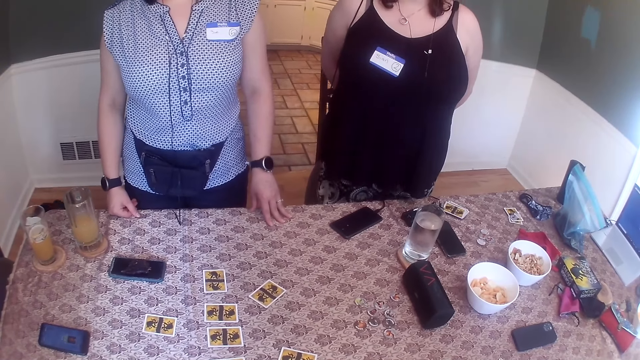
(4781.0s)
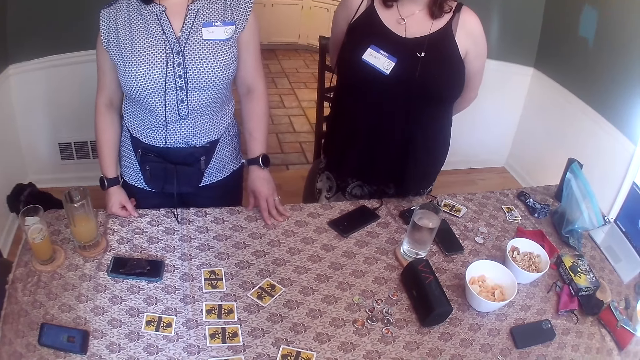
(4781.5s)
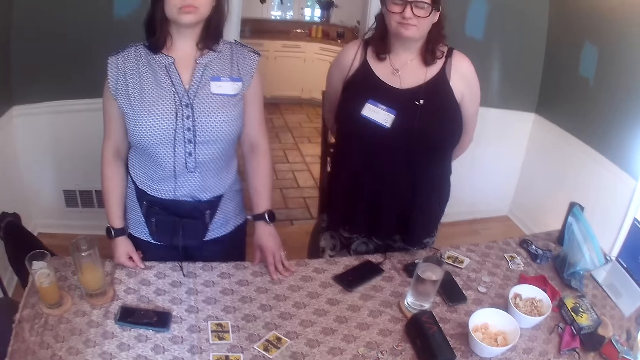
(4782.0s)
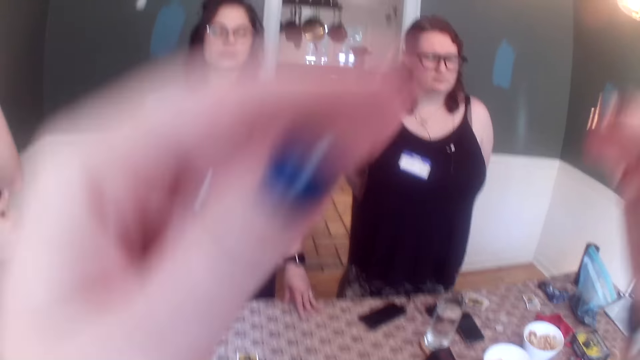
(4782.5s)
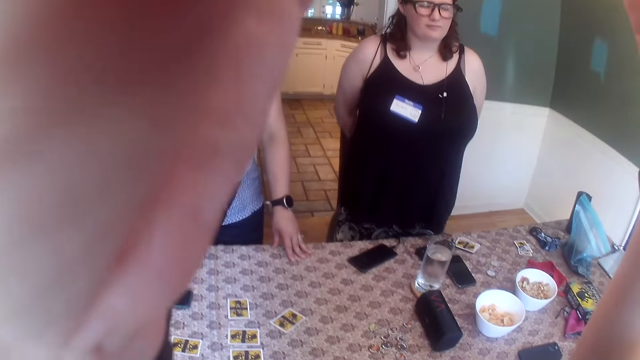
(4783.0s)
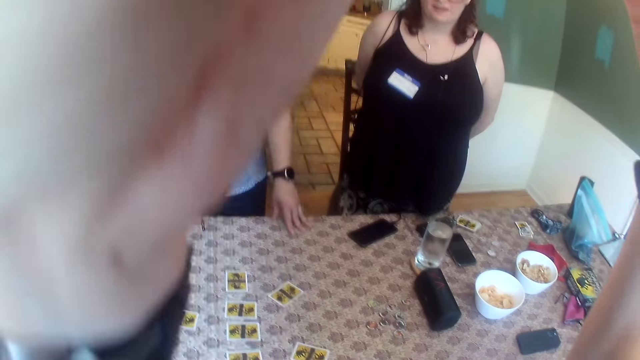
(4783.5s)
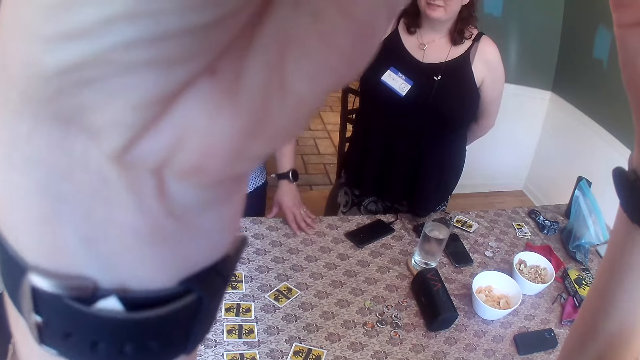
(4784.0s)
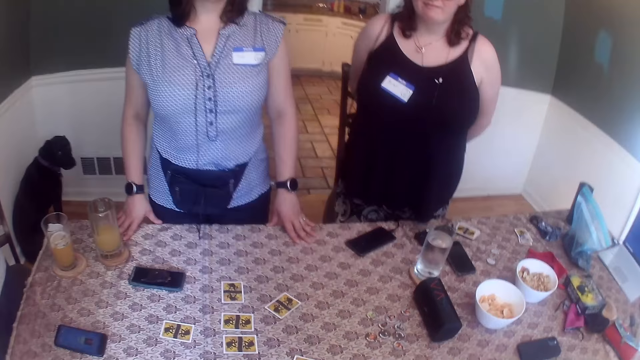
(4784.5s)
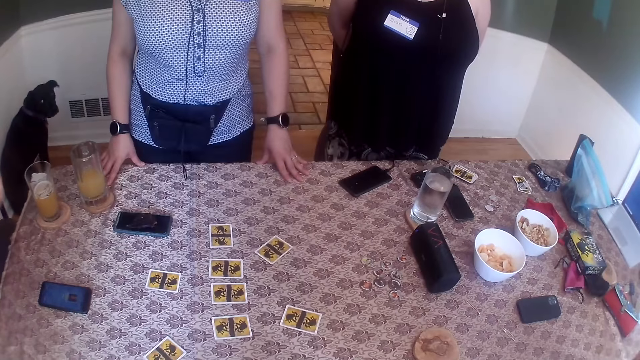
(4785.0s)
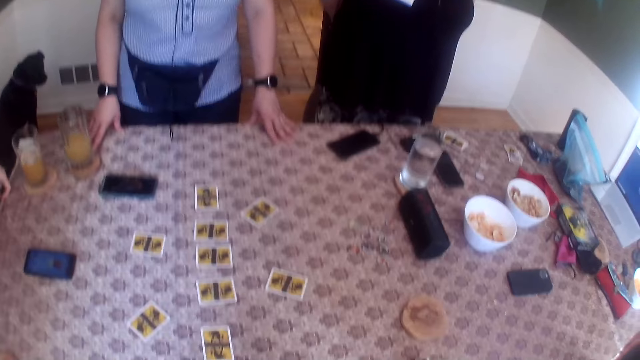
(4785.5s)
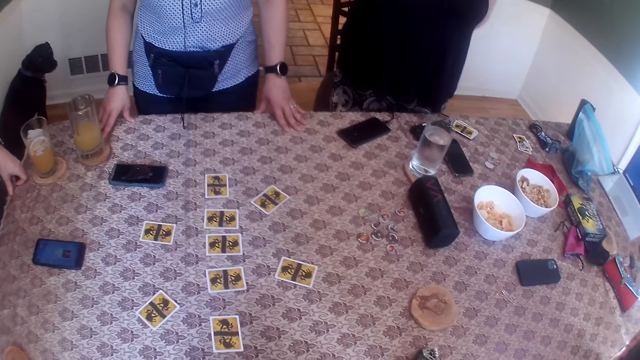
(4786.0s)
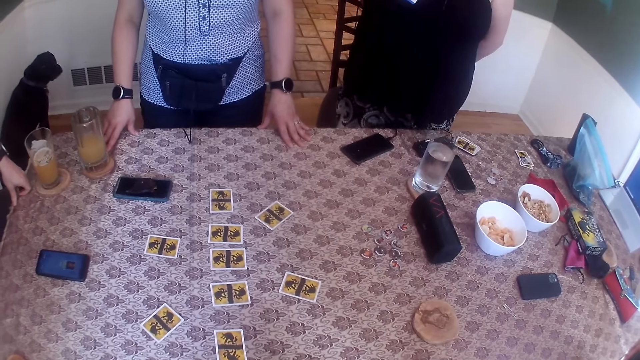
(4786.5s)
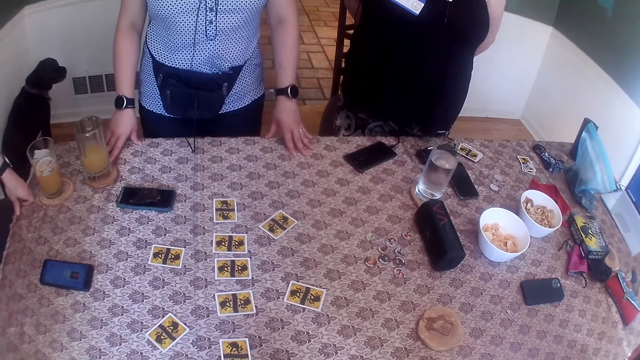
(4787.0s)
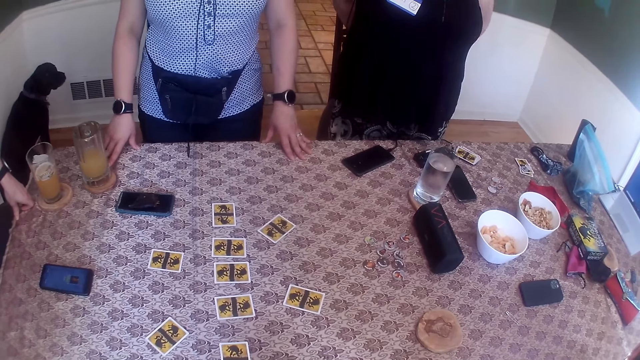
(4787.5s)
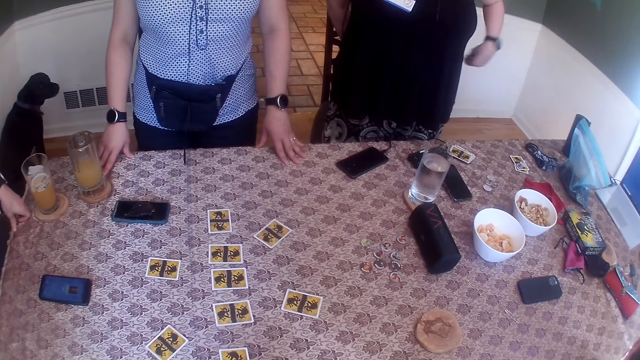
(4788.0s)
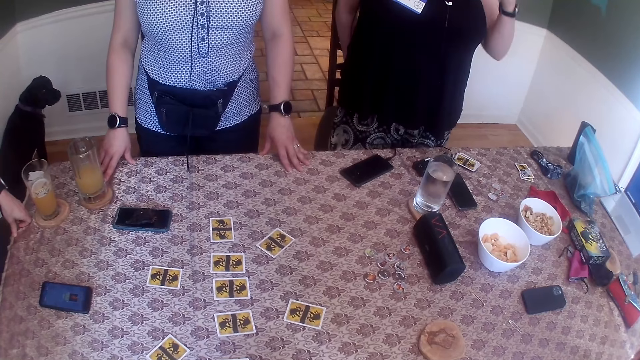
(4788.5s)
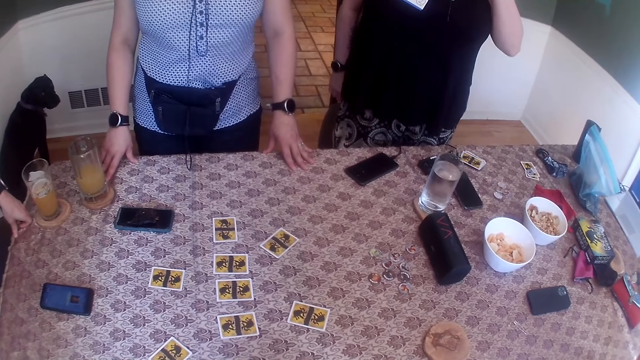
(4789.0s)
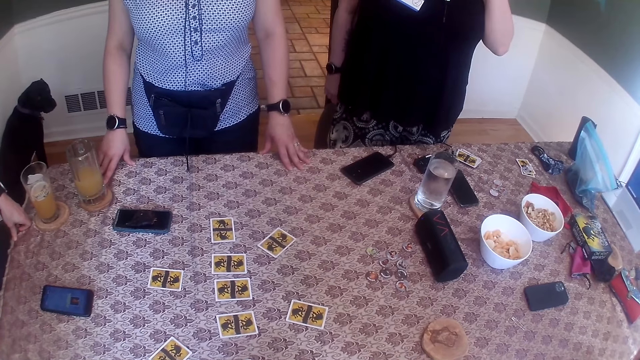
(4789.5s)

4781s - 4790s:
The camera wearer touches the glasses. She touches her face with her hands.

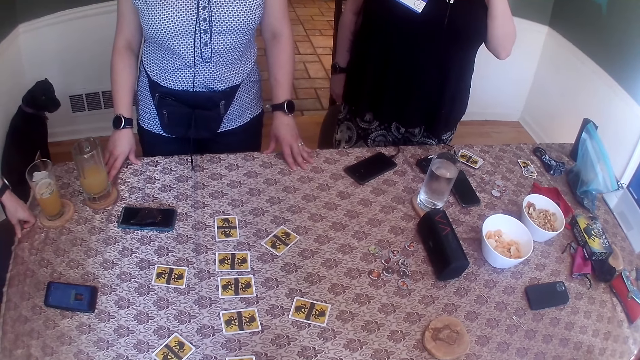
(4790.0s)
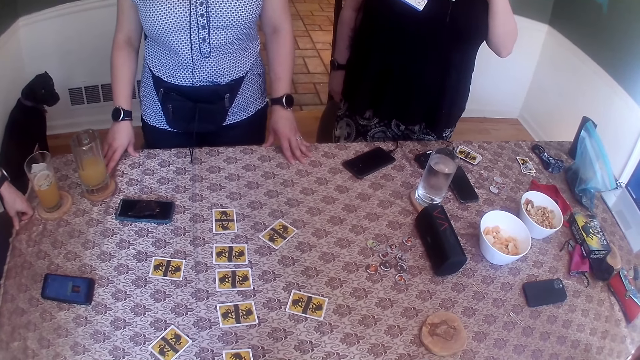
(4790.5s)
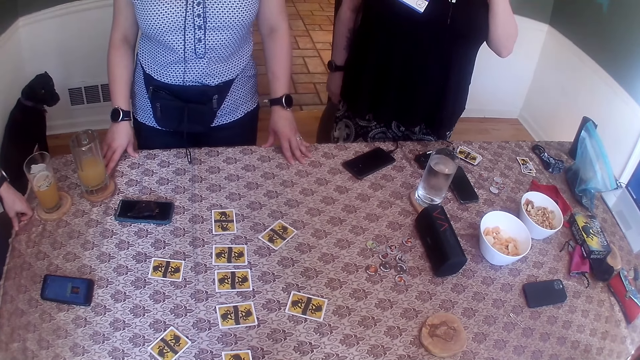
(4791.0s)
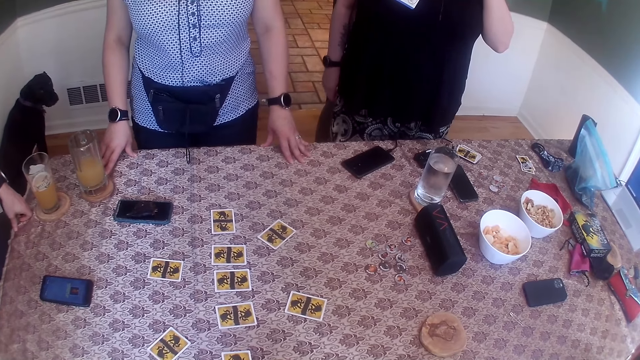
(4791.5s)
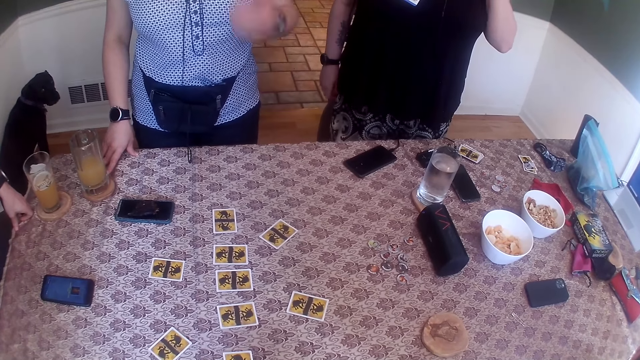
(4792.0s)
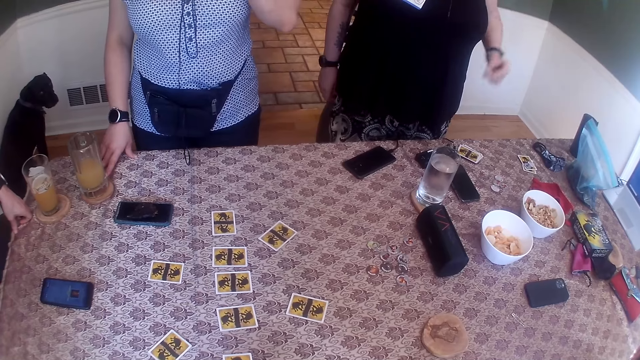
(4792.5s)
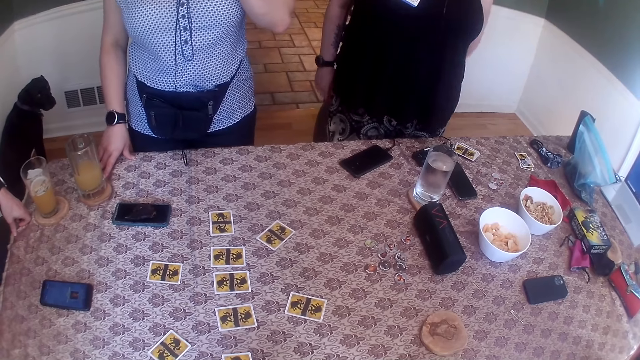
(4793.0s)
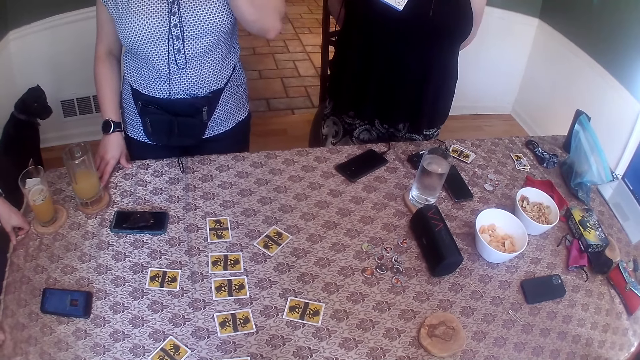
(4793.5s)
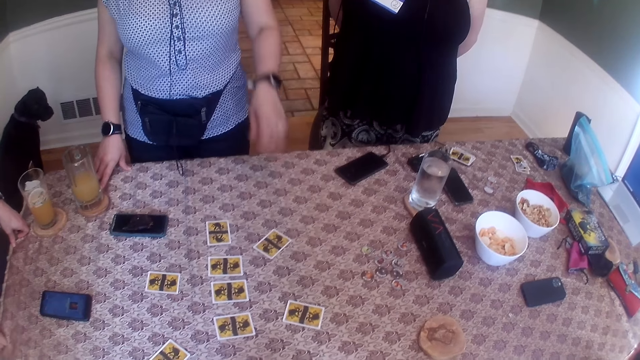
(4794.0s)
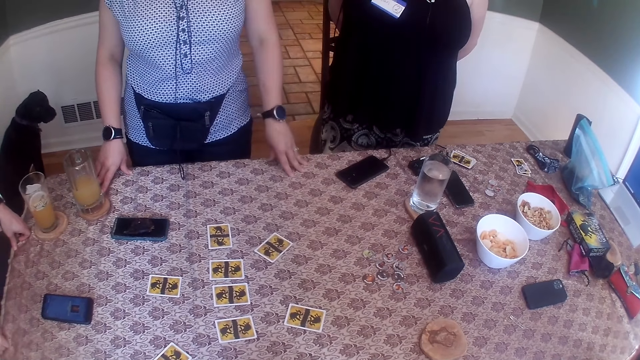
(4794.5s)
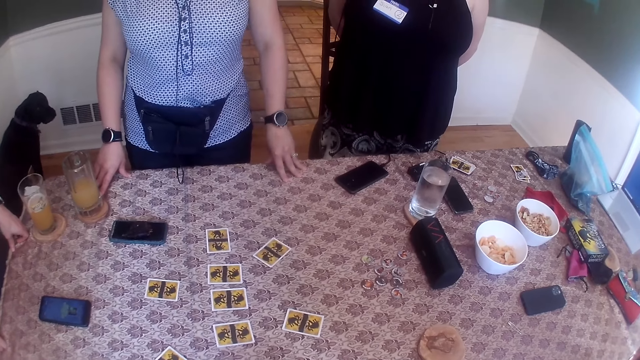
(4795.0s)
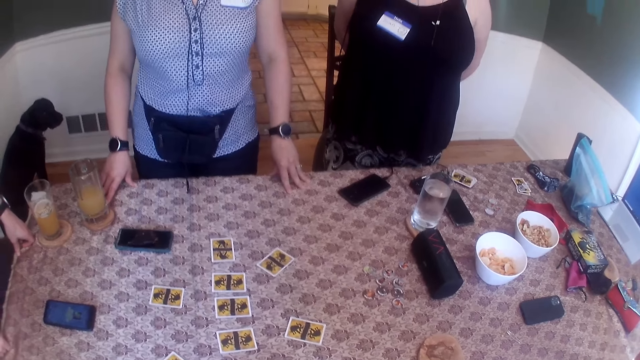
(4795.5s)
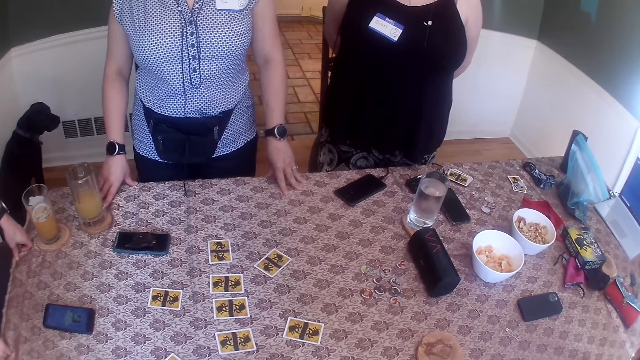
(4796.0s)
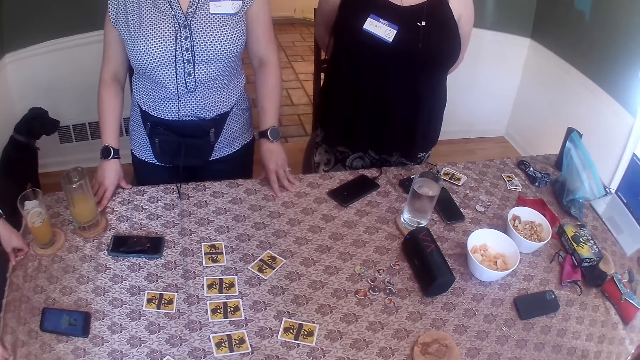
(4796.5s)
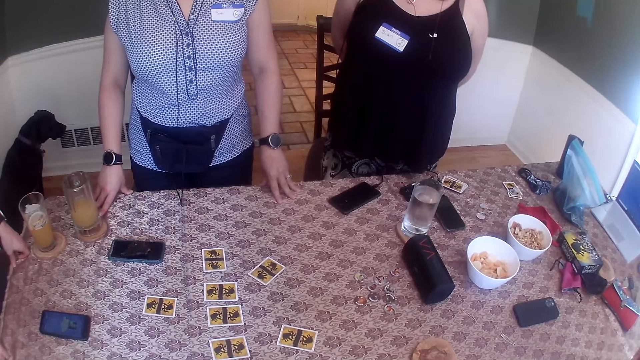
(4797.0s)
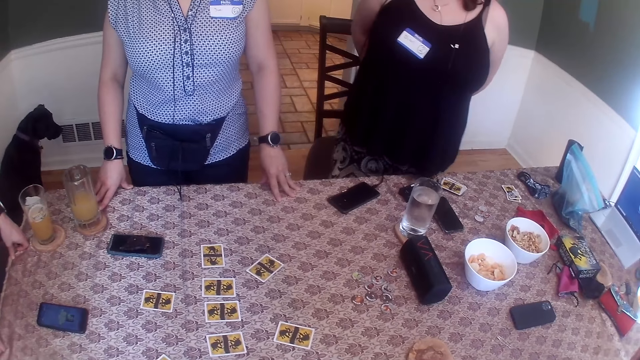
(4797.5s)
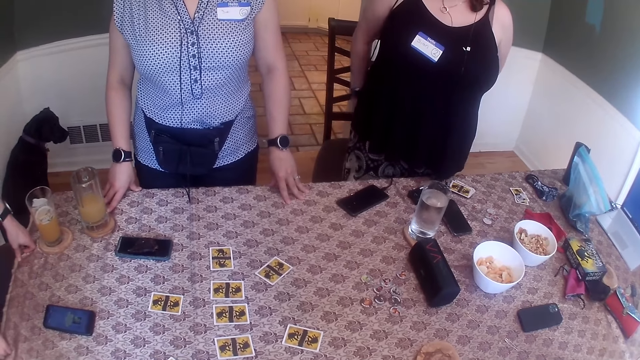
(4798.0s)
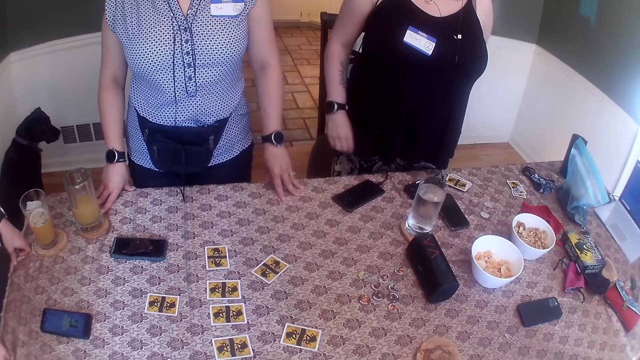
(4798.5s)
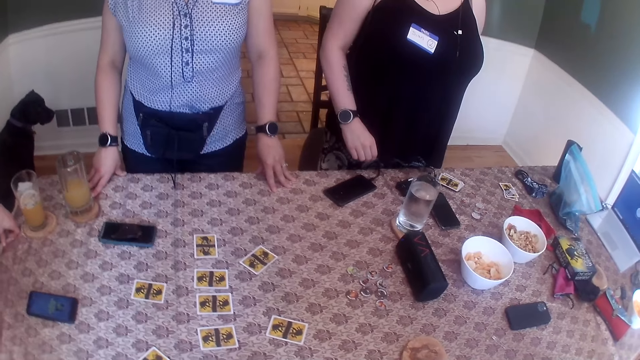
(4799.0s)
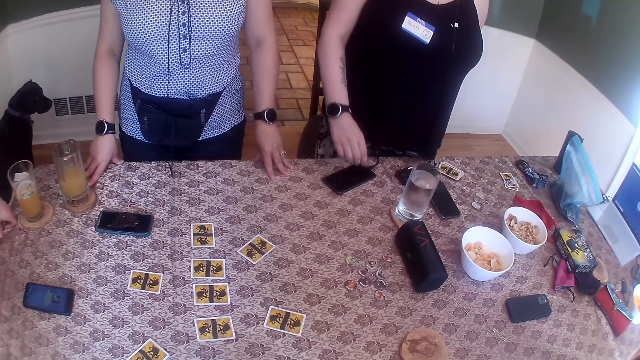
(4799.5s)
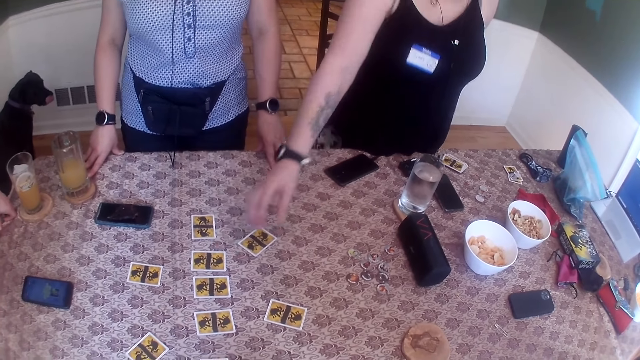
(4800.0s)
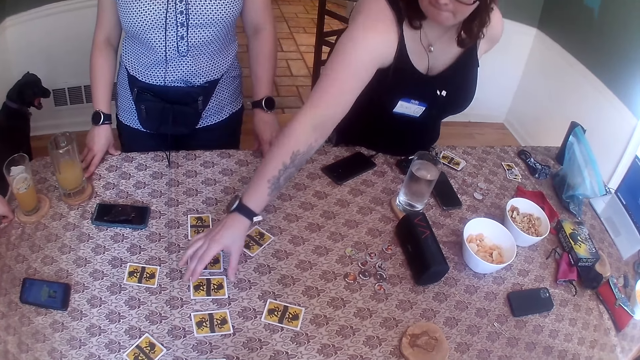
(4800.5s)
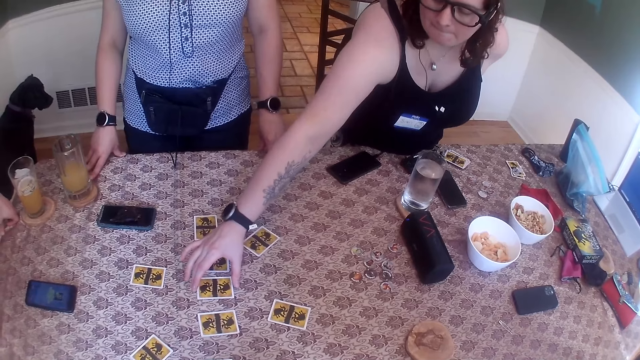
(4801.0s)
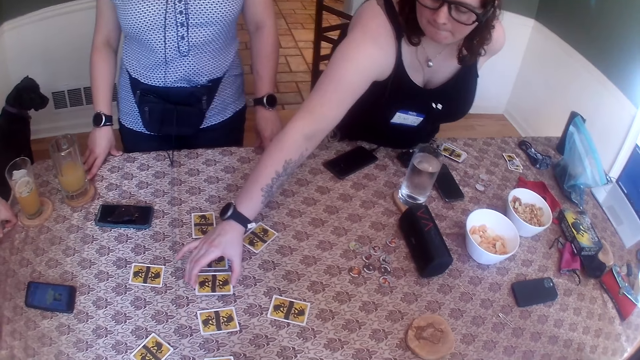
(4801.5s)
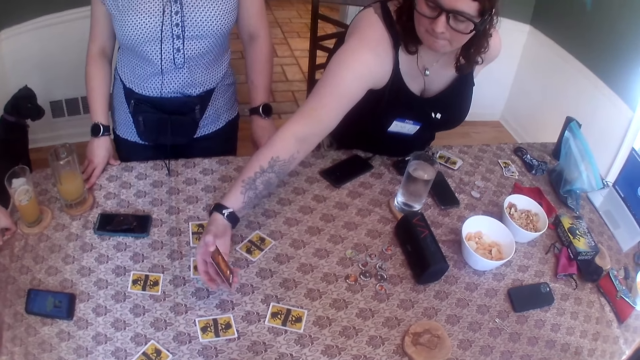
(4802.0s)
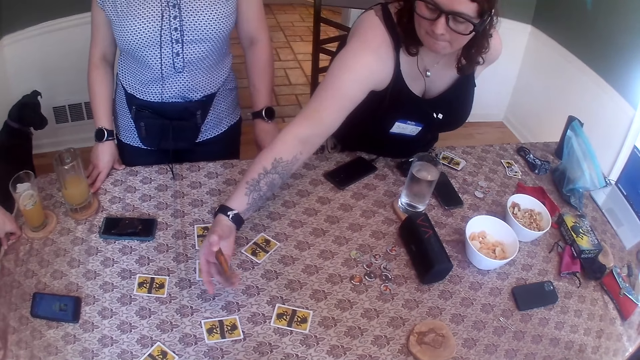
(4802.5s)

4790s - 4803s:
A woman takes off her left hand from the table. She places her left hand on the table. Another woman picks up the card on the table with her right hand. She examines the cards in her right hand.
